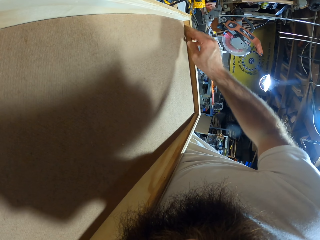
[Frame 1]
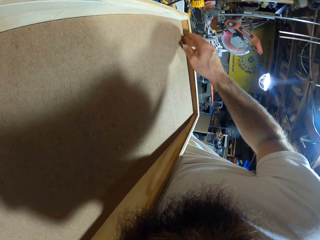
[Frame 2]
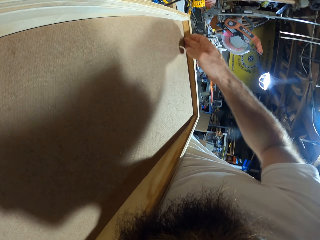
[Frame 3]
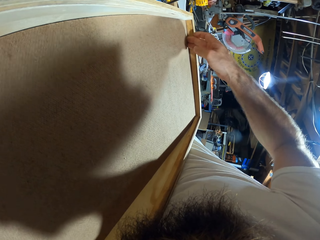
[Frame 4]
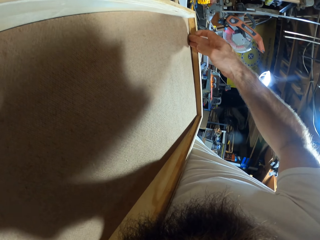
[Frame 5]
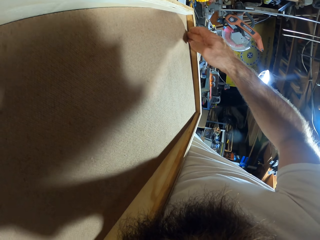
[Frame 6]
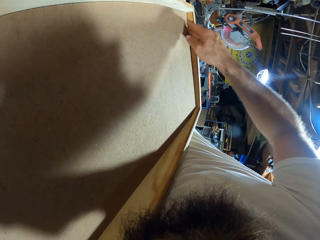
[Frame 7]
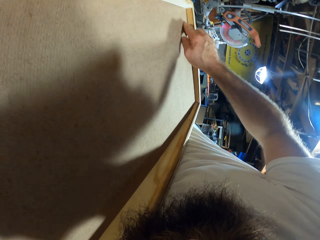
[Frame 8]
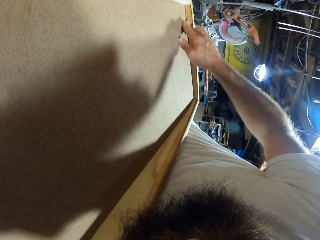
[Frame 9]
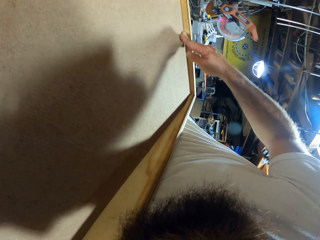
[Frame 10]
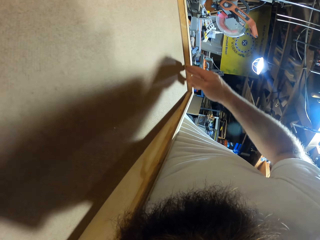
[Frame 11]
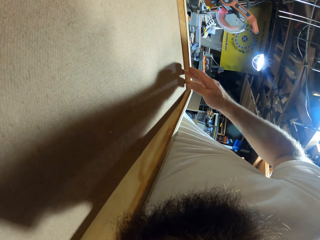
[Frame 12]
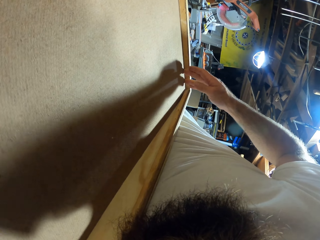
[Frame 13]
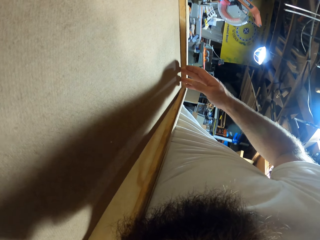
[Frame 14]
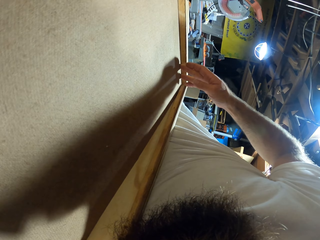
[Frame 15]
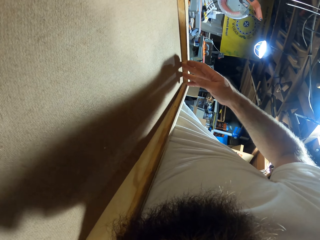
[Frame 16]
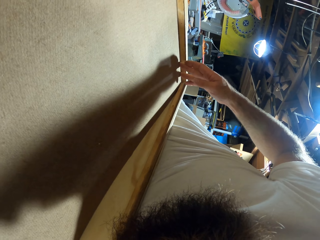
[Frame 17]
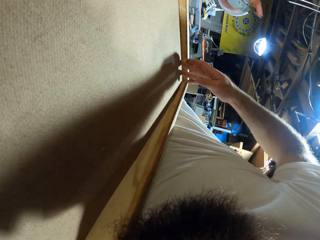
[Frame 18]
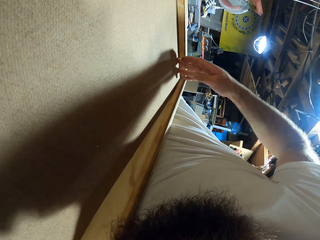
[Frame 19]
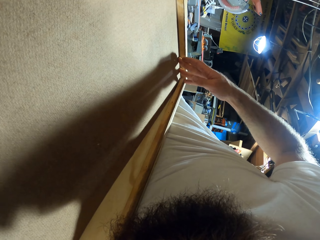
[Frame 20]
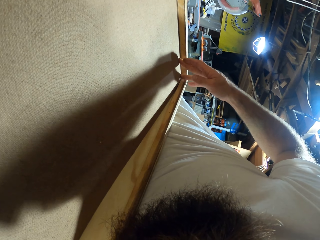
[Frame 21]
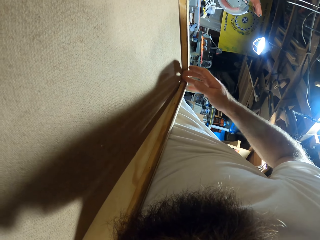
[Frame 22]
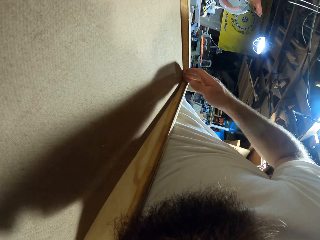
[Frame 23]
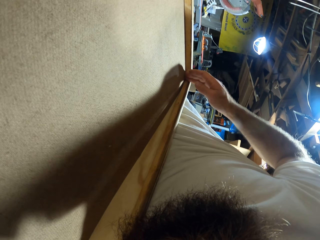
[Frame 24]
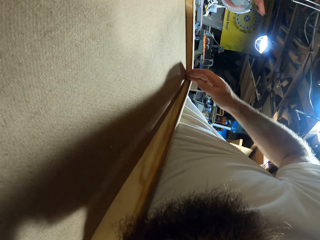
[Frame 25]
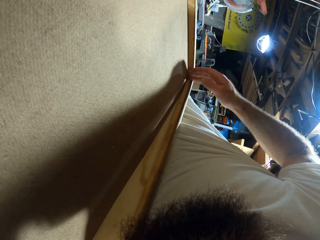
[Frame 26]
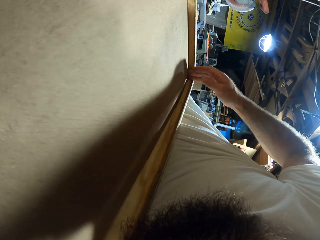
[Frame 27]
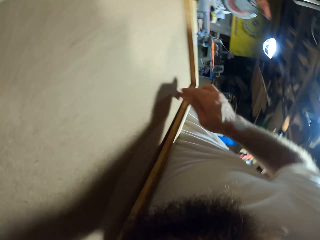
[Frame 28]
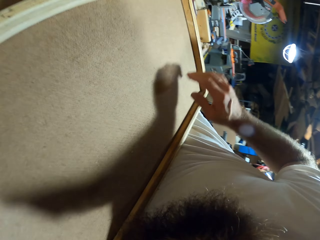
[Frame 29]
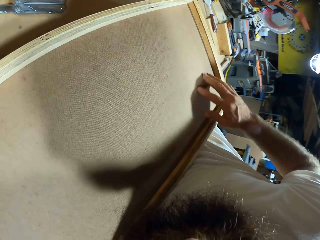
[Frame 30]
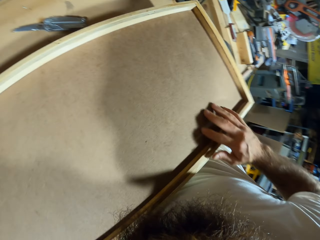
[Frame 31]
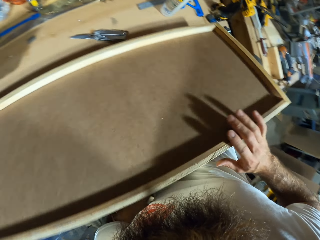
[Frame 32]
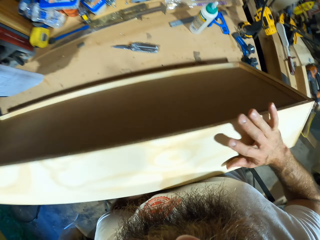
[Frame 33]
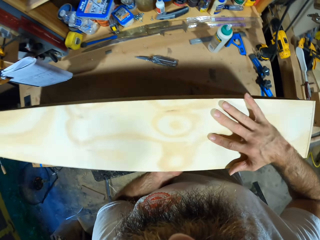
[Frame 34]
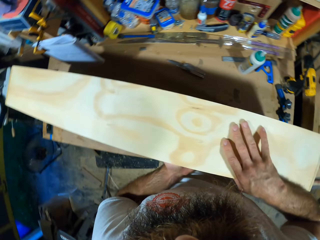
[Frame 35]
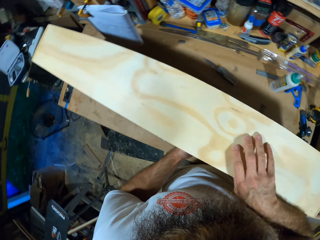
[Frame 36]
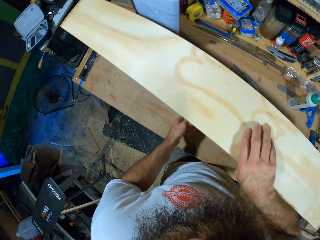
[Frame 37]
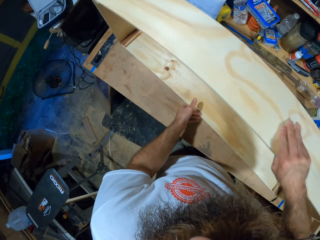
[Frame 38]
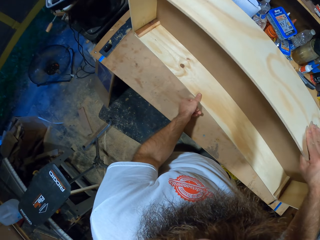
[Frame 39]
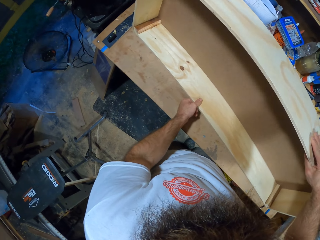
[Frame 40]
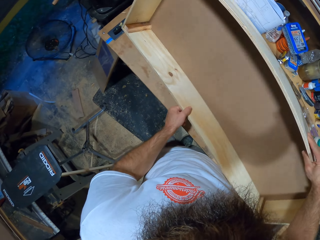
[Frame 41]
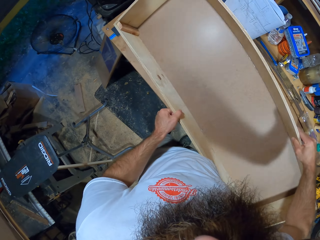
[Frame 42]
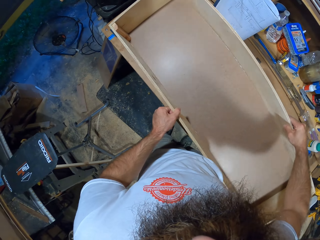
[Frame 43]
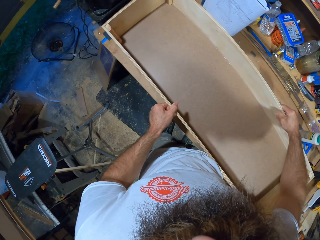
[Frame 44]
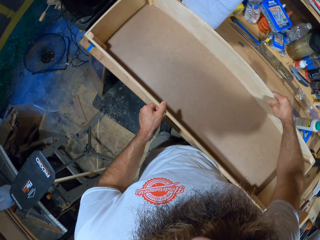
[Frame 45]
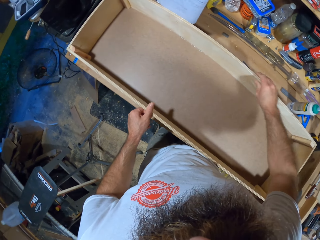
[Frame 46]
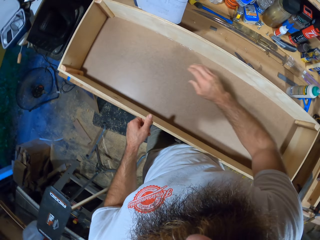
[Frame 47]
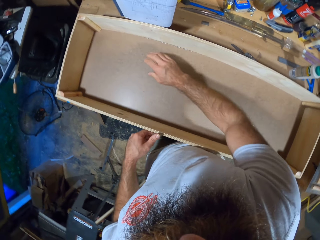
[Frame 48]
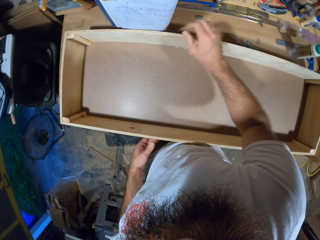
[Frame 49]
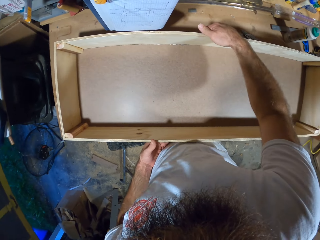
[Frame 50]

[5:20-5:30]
The camera wearer adjusts the piece of wood in the wooden frame with both hands. He turns the wooden frame on the table with his hands.

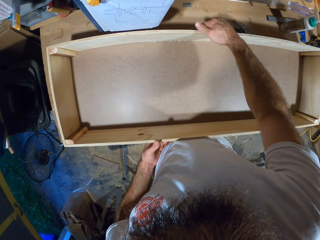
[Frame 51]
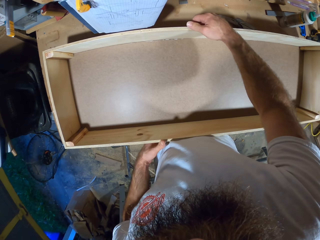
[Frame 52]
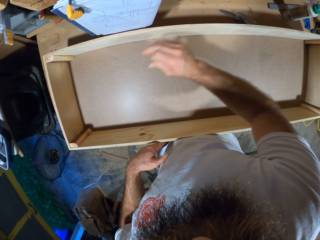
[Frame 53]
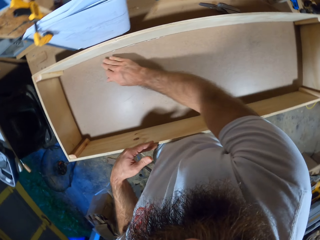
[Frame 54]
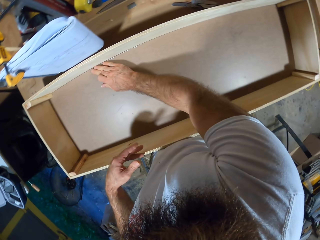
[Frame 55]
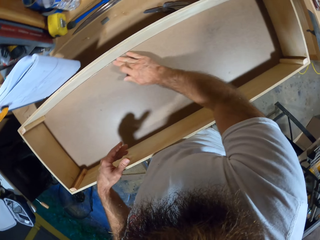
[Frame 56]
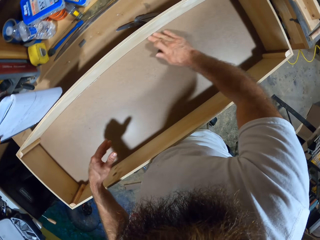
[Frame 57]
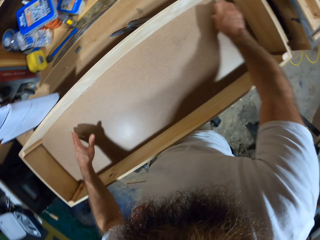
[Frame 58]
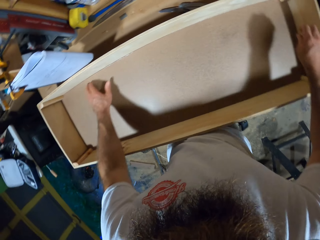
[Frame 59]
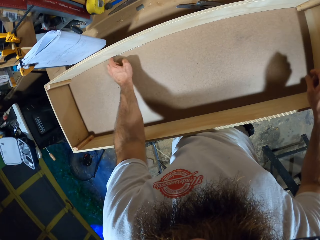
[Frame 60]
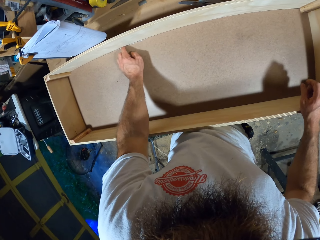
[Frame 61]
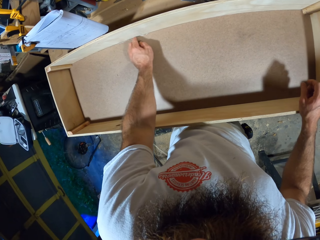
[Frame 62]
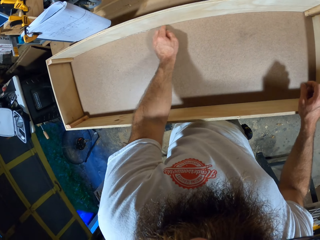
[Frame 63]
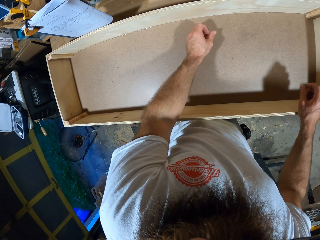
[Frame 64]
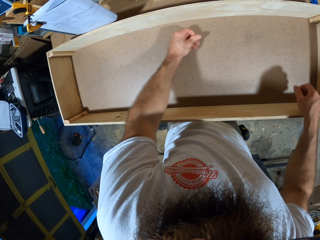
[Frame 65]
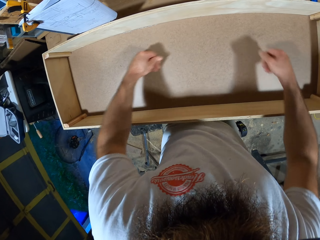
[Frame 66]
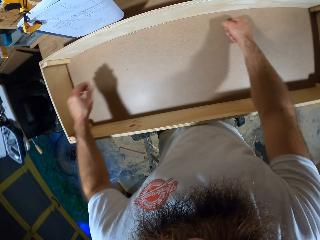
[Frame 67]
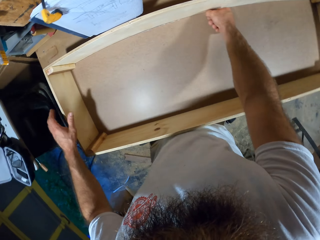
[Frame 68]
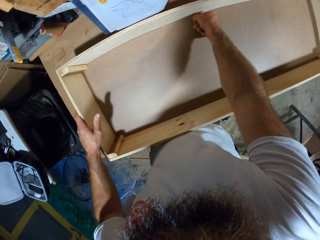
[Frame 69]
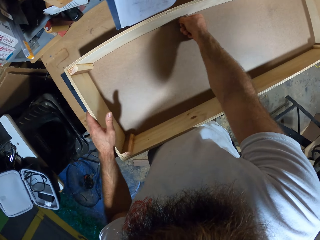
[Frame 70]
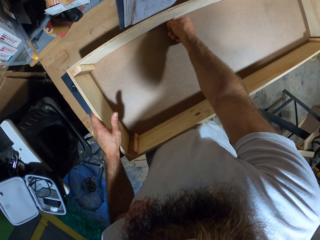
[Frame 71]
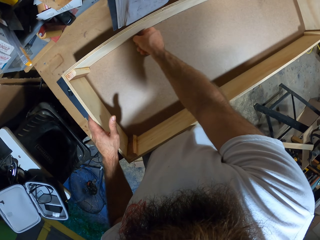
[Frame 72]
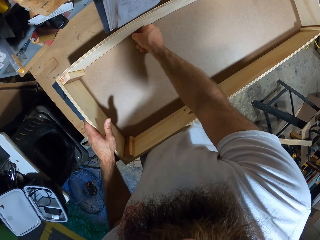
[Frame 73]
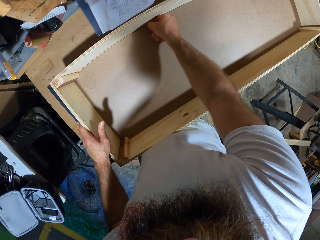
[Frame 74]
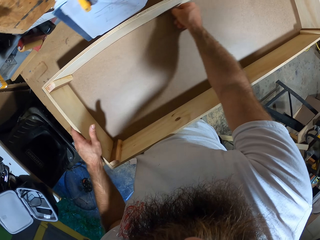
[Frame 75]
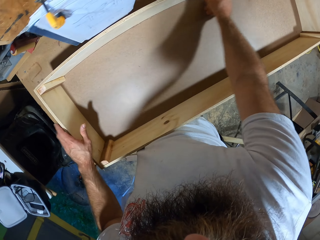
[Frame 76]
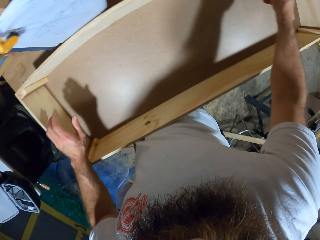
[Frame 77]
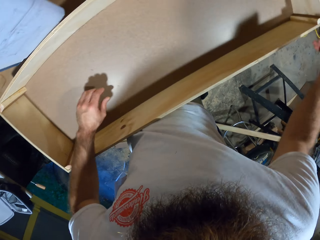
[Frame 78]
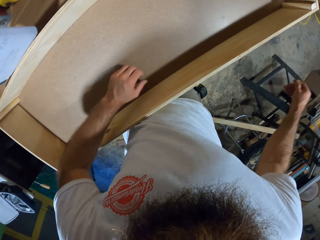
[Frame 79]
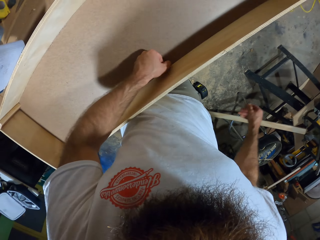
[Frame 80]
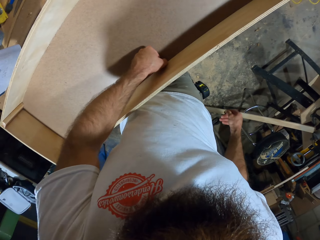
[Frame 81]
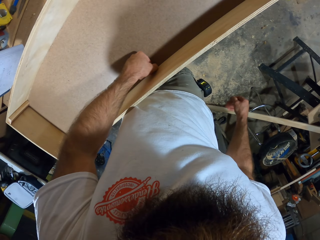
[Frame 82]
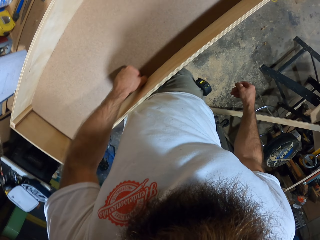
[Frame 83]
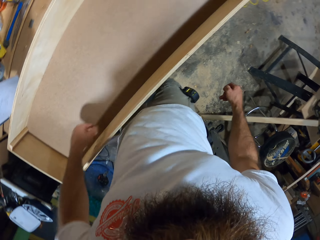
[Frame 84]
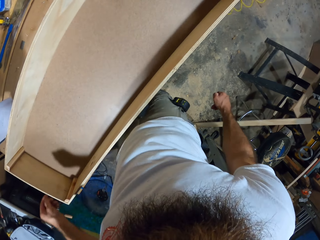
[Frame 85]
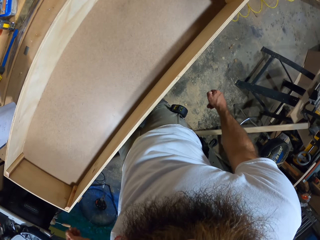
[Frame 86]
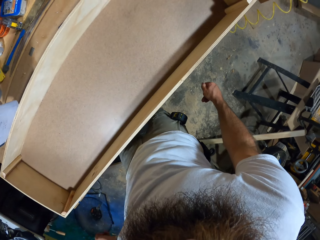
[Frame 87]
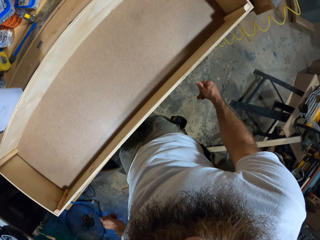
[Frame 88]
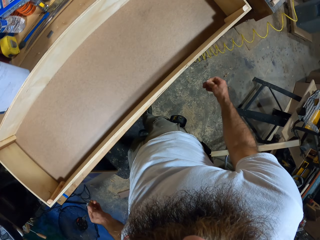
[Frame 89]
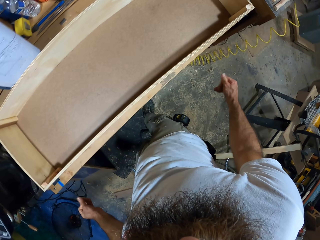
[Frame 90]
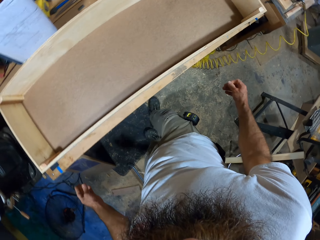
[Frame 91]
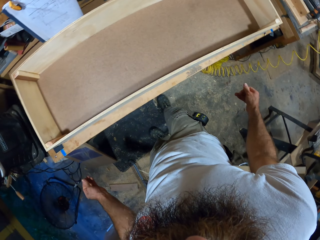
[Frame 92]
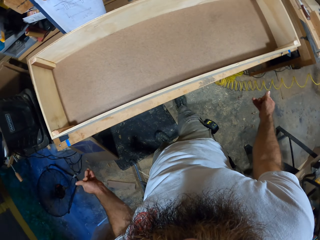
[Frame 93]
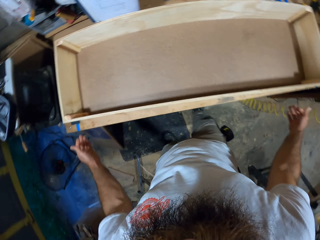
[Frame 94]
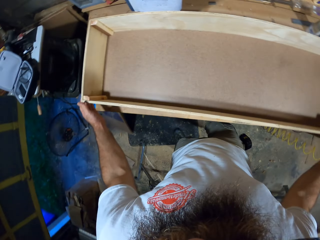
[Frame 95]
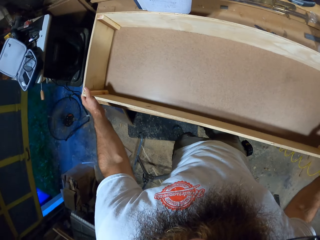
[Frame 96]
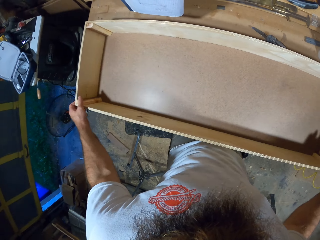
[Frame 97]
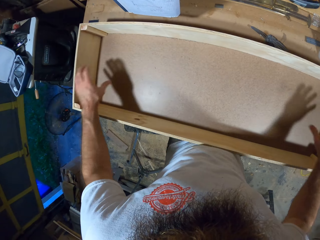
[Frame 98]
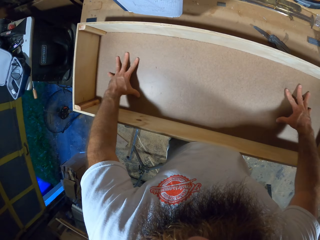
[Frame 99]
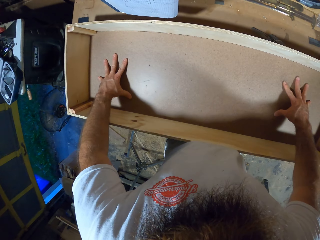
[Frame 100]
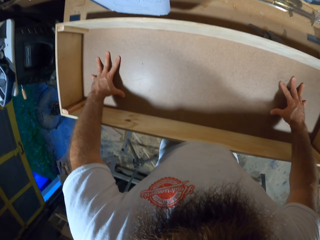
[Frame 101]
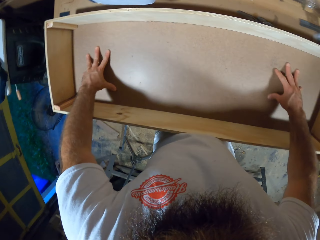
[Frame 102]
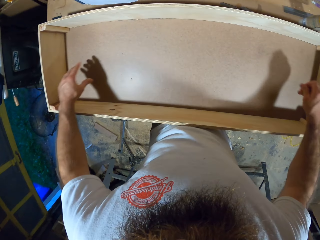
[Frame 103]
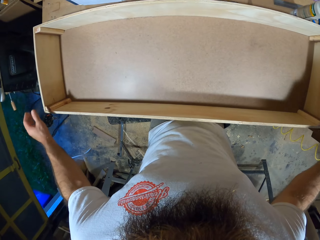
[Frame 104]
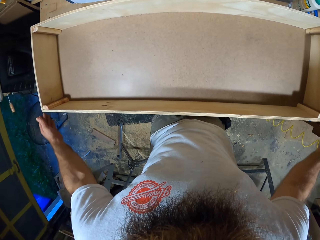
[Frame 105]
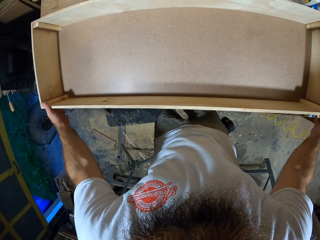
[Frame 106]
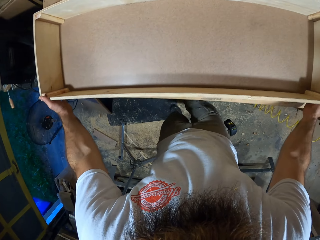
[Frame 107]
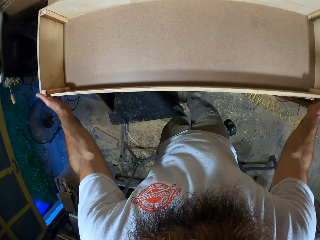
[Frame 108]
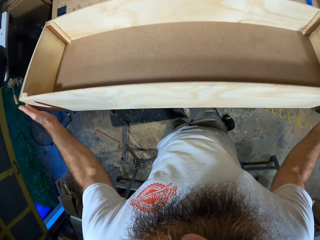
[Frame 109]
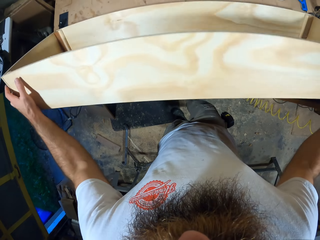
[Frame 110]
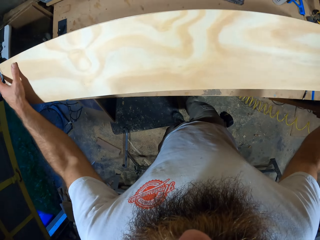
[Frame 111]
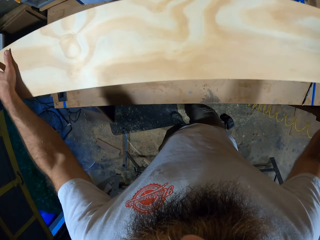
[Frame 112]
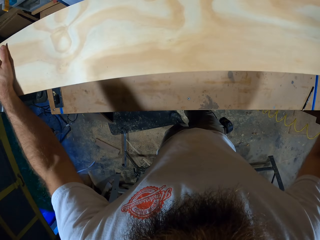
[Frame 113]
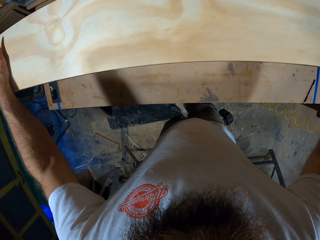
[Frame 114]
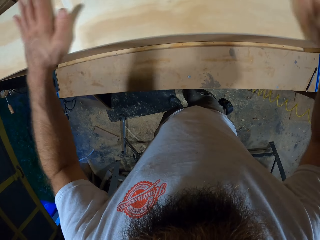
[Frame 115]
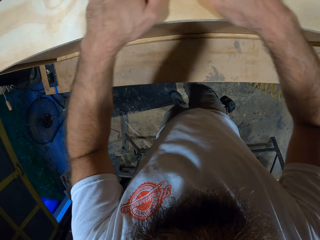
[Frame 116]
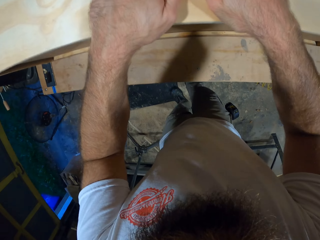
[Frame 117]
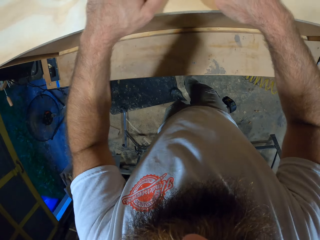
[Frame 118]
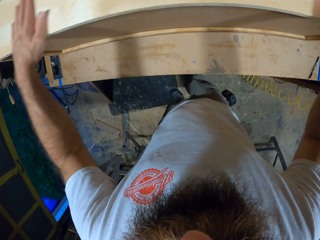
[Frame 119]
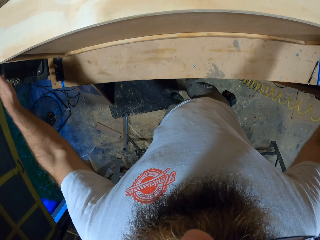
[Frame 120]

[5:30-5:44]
The camera wearer touches the plywood. He adjusts the edge of the piece of wood in the wooden frame with his right hand. He adjusts the edge of the piece of wood in the wooden frame with his left hand. He adjusts the edge of the piece of wood in the wooden frame with his right hand. He adjusts the edge of the piece of wood in the wooden frame with his left hand. He touches the wooden frame with both hands. He presses the piece of wood in the wooden frame with both hands. He turns the wooden frame on the table with his hands.
